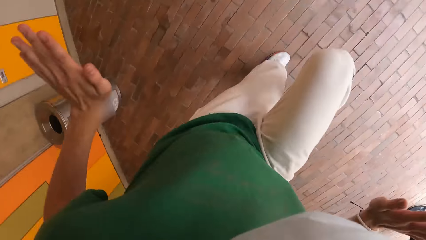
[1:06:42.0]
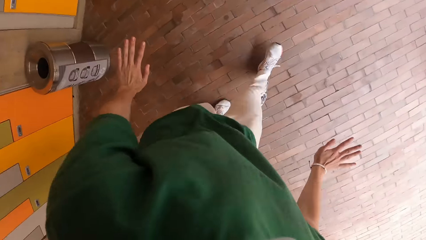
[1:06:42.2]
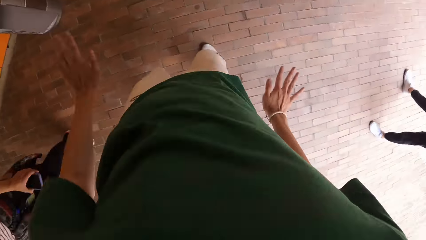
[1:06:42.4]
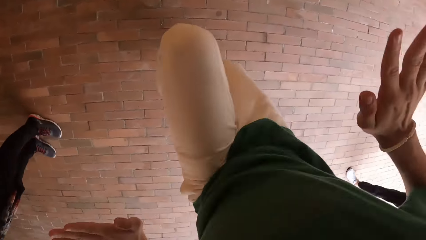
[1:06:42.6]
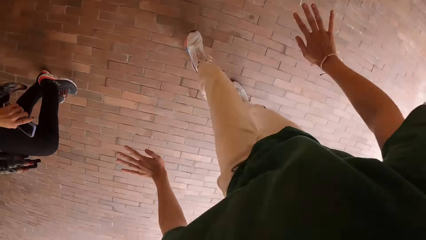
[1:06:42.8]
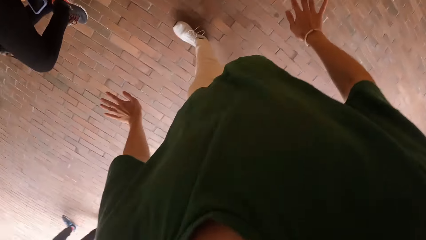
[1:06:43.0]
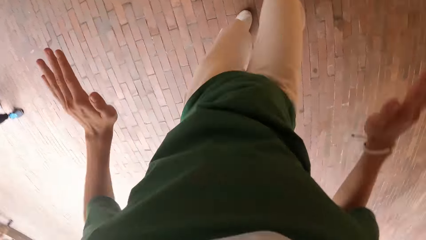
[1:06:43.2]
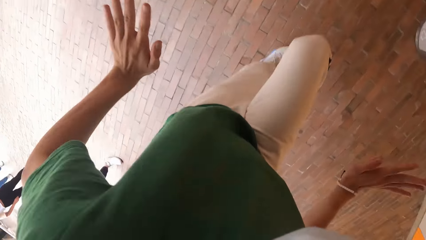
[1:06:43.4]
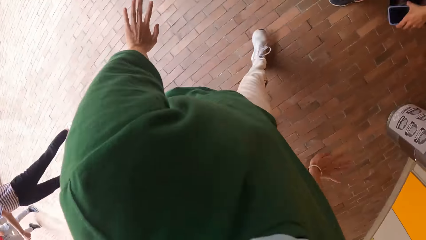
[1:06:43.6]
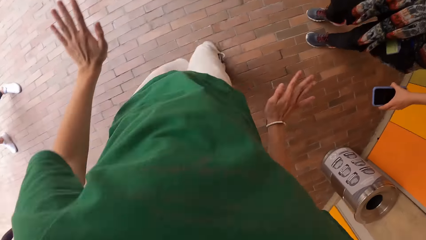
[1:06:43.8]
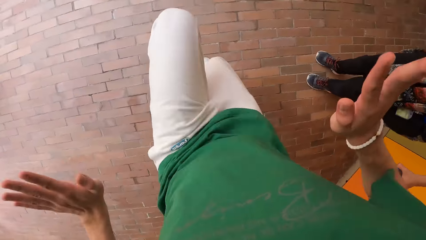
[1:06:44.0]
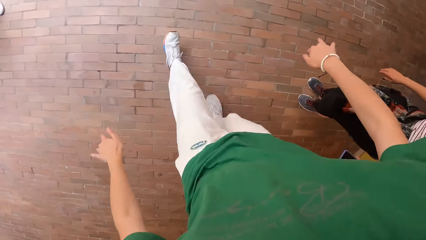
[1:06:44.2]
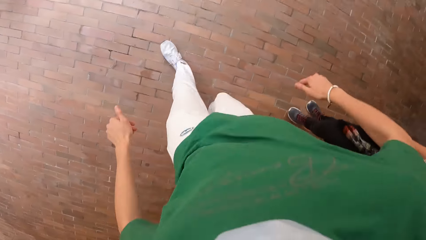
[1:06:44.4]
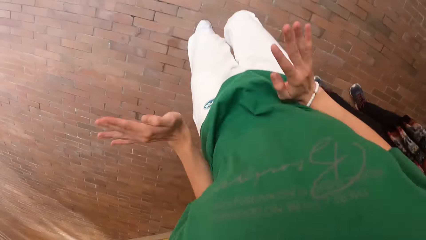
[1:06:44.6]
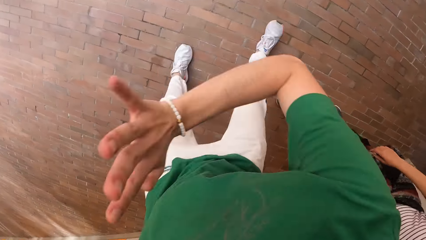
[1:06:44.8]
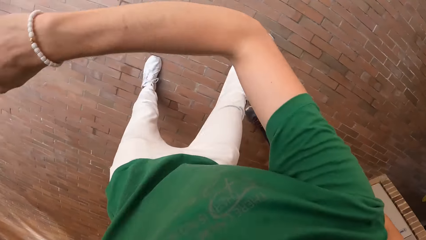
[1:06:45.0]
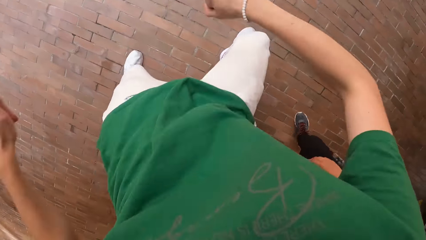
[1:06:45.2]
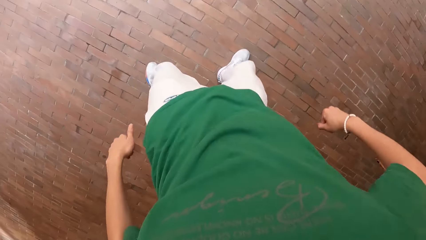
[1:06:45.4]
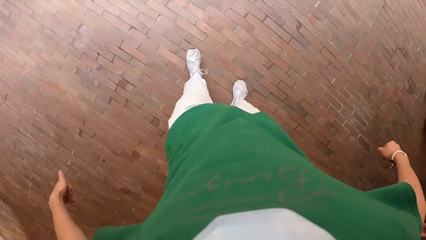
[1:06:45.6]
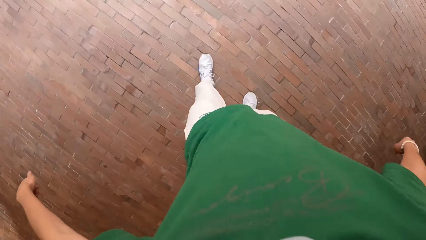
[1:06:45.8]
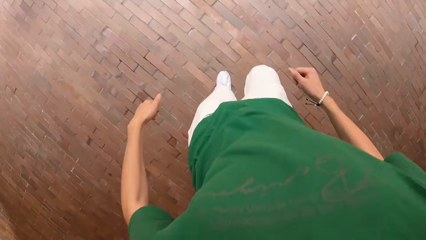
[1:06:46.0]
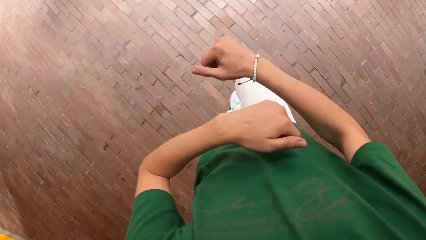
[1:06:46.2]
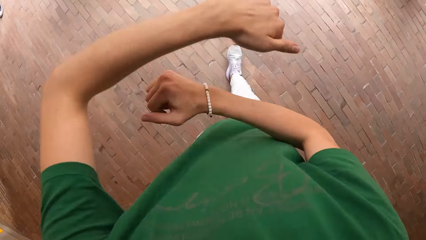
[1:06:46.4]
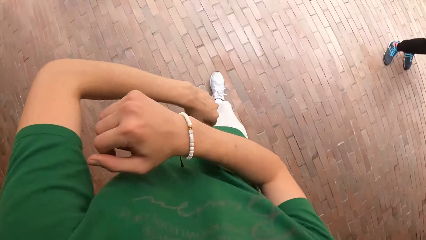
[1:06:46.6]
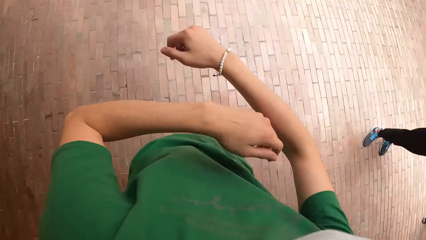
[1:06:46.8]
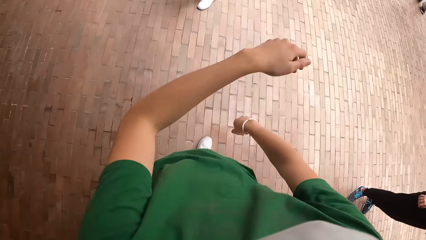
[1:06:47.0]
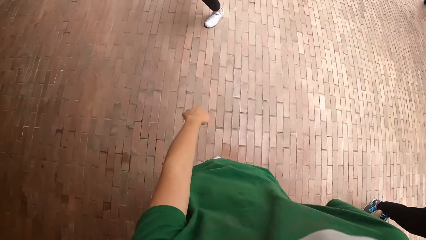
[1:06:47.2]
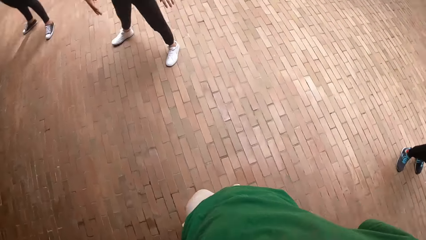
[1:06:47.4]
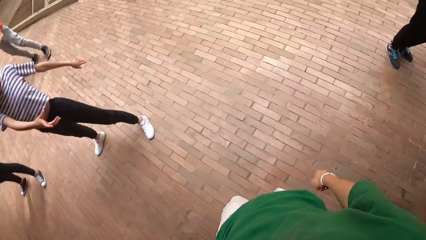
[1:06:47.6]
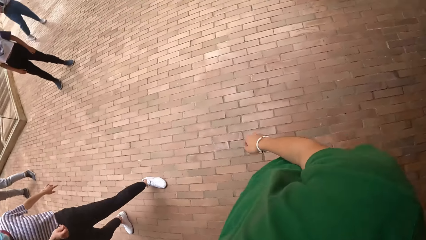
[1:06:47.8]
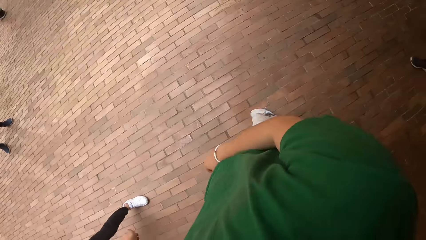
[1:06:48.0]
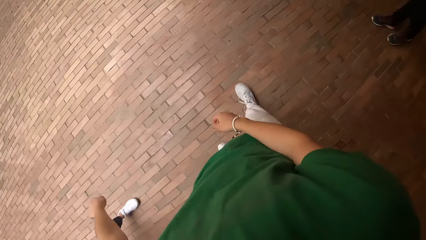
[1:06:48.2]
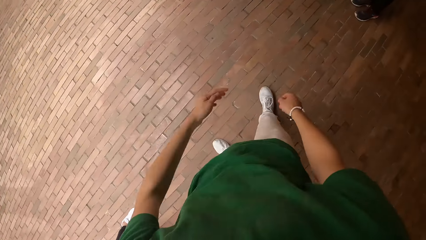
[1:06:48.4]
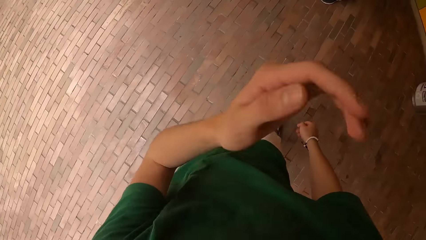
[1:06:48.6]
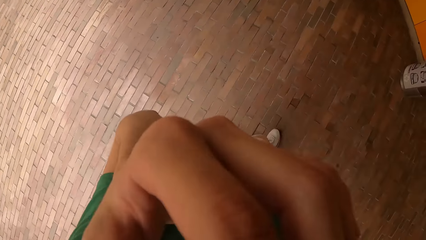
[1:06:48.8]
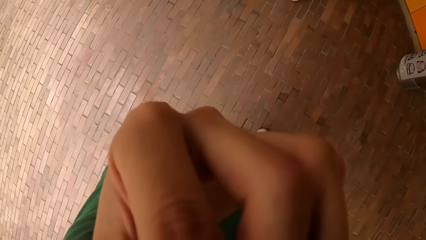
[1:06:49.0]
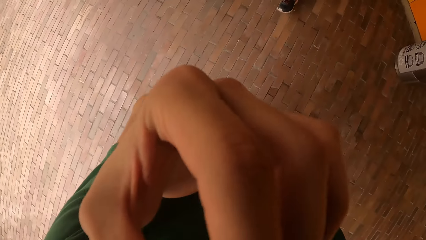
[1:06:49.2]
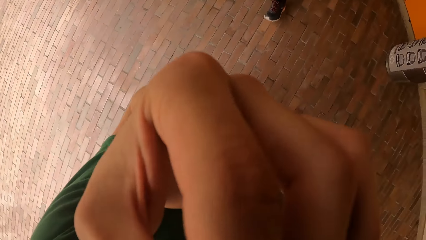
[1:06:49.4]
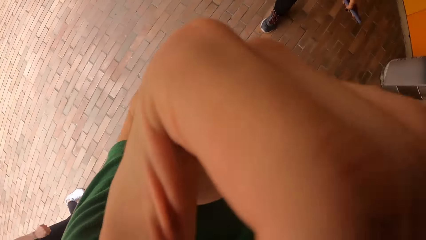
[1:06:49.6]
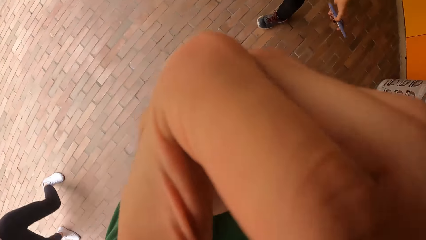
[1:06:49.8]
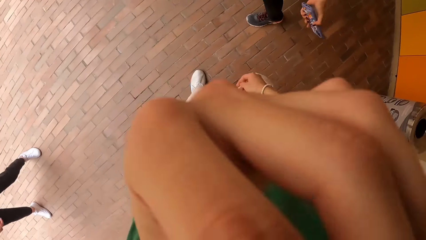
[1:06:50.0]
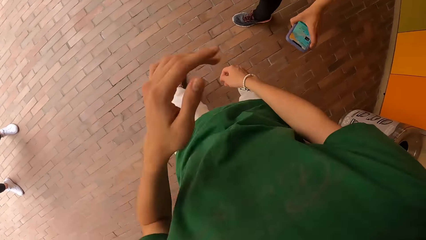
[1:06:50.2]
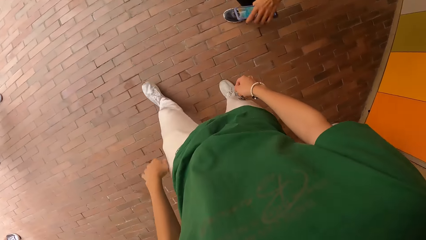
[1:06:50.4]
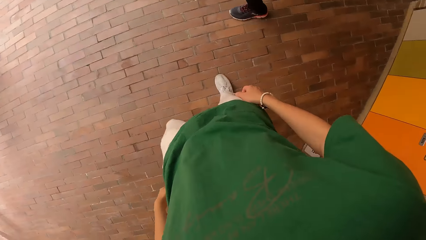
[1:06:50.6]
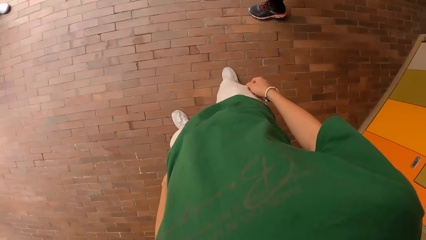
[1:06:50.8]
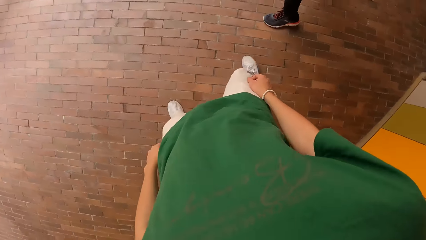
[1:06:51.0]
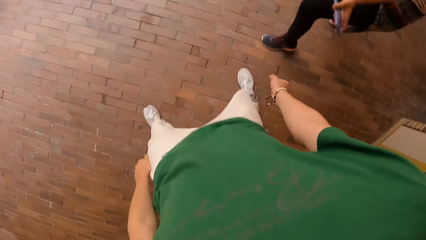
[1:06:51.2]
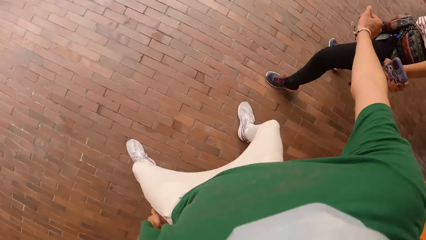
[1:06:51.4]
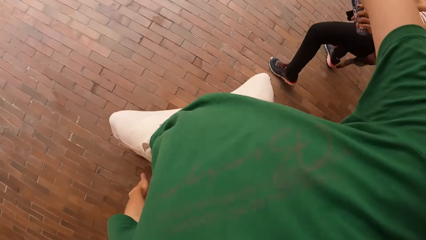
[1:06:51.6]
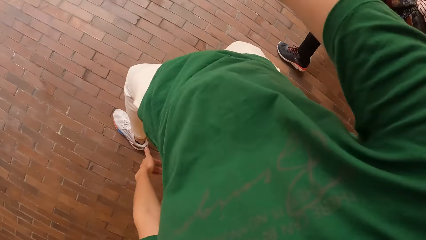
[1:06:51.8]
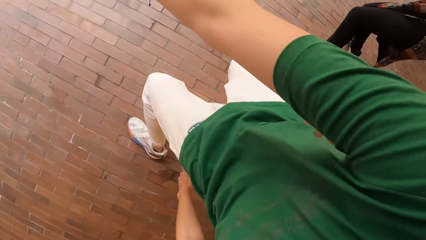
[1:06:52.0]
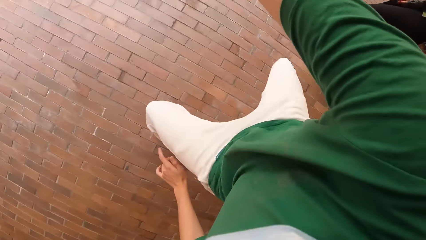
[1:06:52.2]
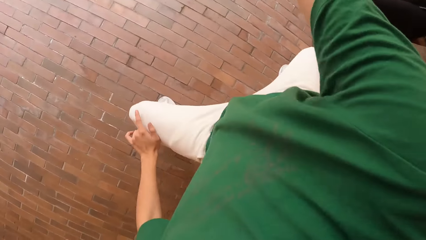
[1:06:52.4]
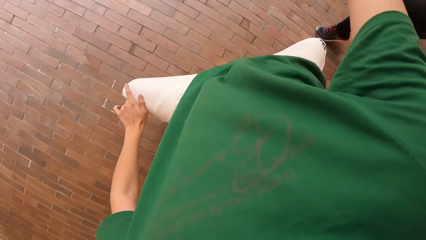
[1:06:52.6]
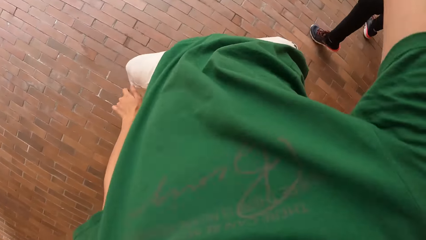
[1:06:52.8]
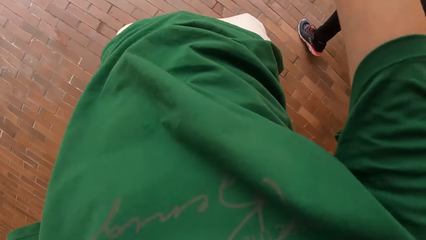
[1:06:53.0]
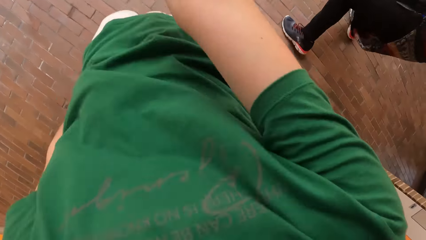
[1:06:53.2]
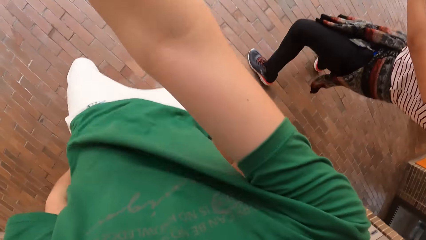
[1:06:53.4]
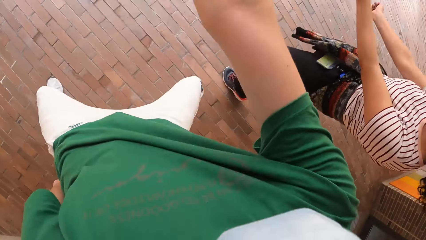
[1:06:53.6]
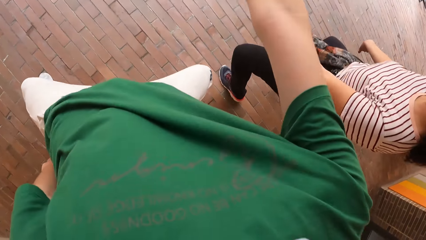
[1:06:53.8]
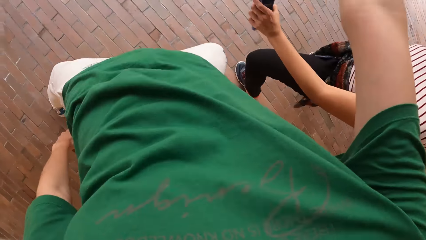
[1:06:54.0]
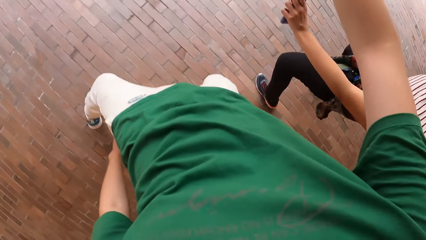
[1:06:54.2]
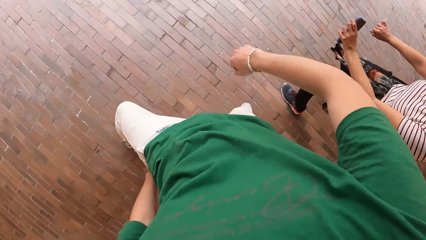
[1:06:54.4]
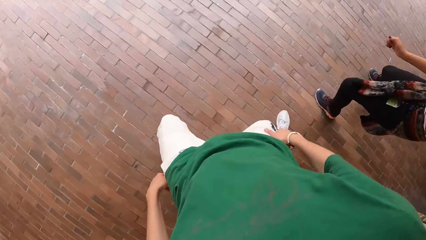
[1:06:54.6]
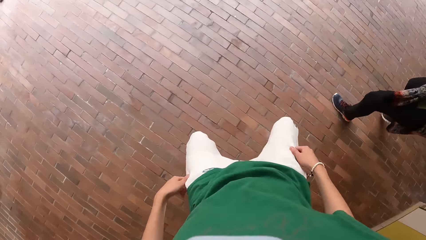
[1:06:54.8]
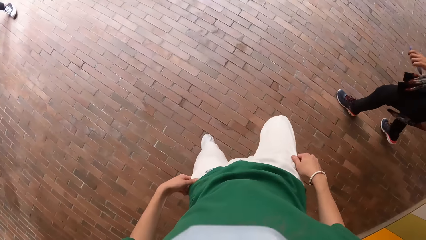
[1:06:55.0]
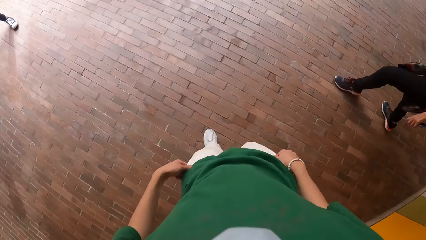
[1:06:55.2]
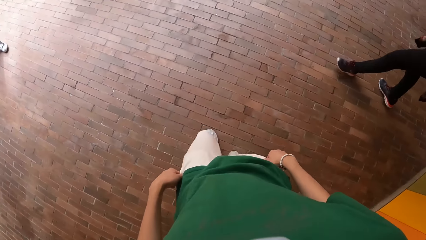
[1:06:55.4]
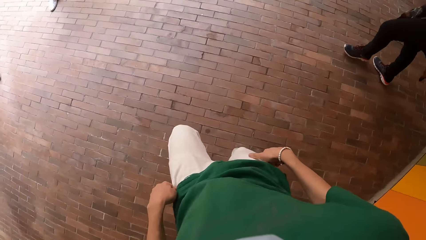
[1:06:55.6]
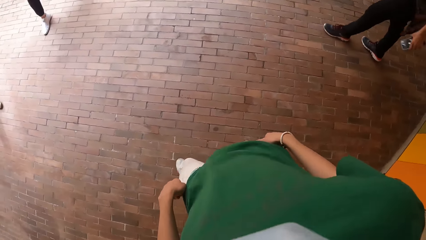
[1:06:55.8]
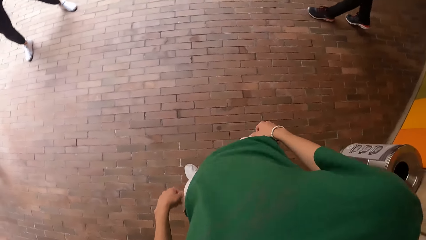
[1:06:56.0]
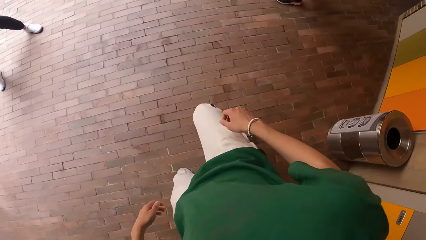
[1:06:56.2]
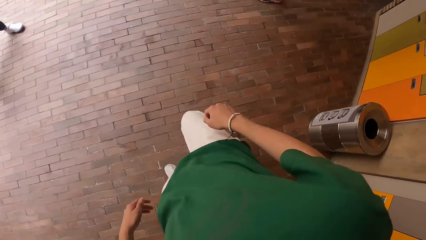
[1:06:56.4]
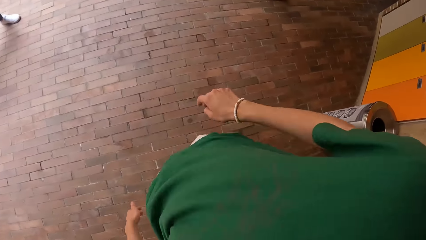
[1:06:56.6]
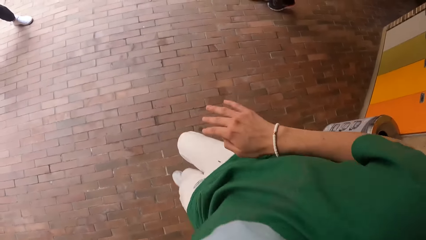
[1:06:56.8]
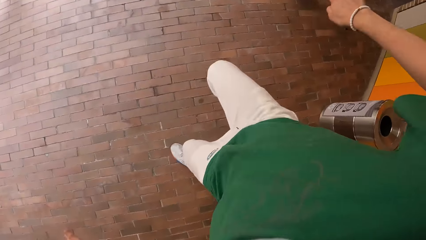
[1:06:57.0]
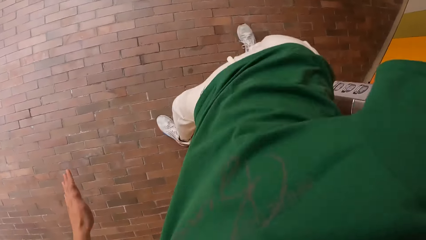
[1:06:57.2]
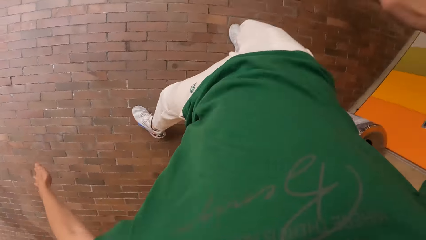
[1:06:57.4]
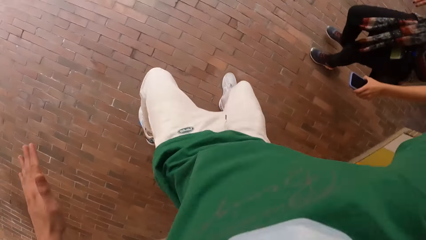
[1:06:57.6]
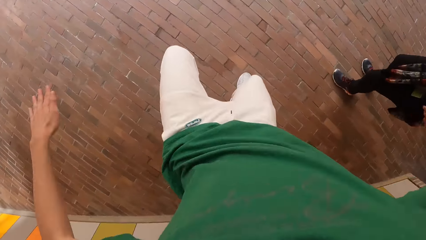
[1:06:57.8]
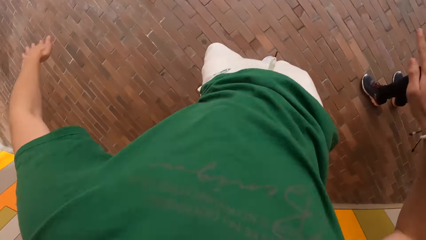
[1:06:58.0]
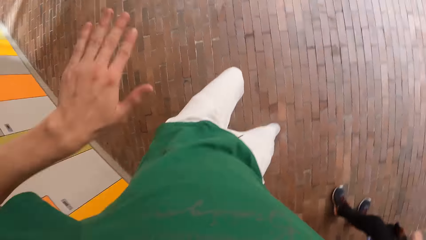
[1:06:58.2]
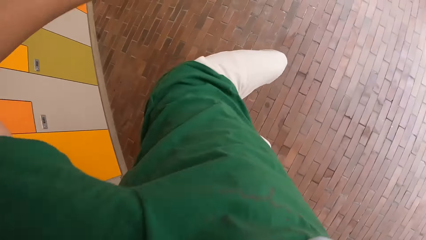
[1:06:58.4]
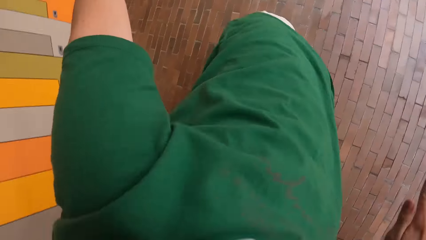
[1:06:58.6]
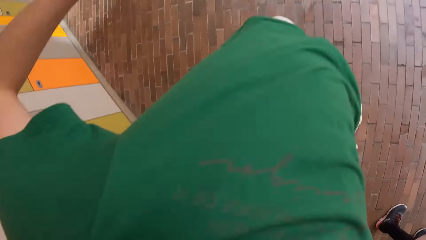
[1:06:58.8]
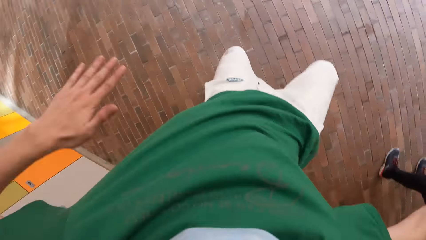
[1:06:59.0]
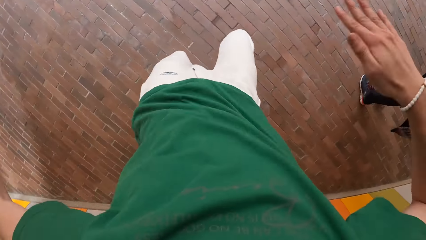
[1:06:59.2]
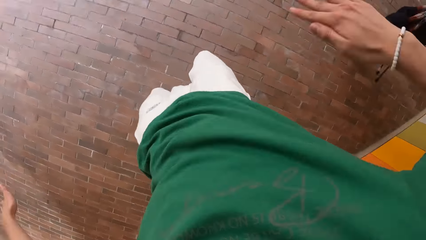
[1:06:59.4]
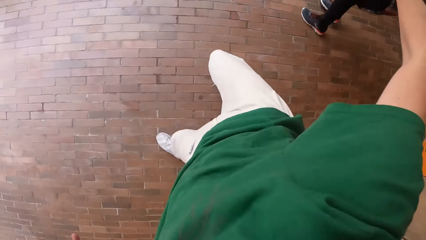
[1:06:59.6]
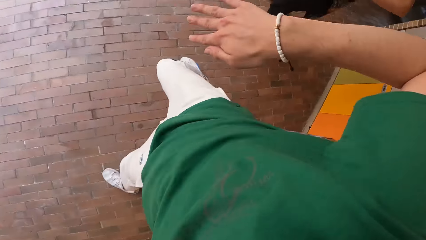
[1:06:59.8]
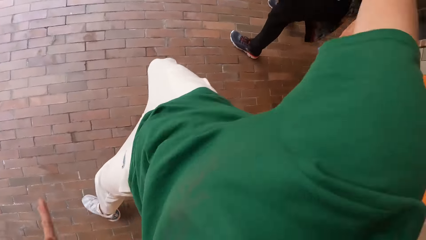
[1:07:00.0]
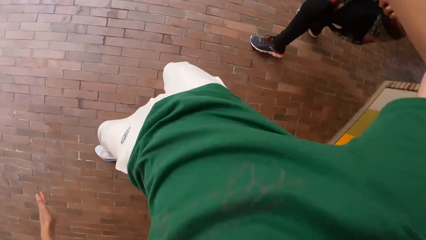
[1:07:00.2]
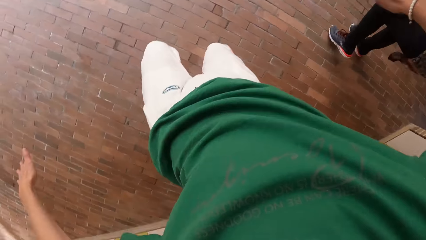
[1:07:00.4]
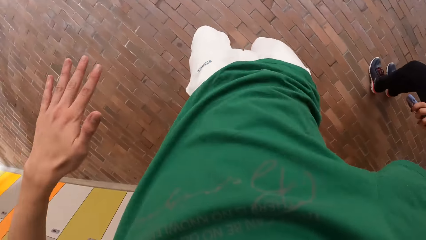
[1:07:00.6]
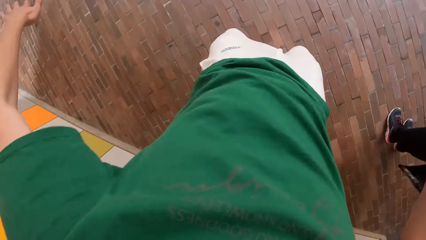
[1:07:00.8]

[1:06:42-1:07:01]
The camera wearer adjusts the face mask with his left hand. He holds his face. He dances on the floor. A woman dances.
